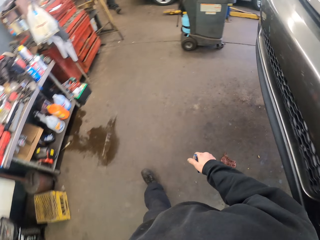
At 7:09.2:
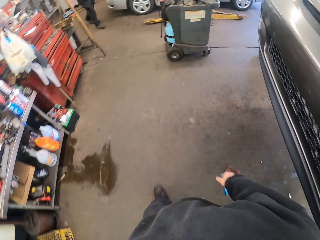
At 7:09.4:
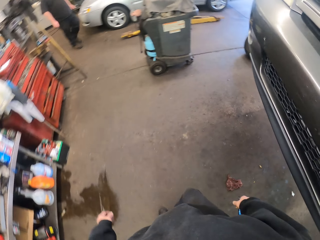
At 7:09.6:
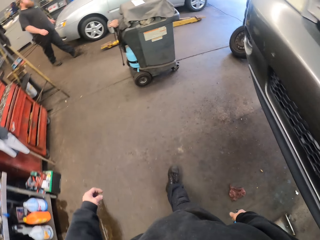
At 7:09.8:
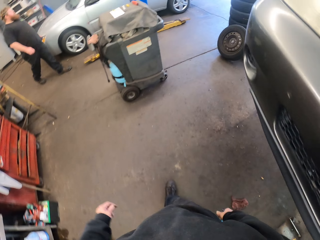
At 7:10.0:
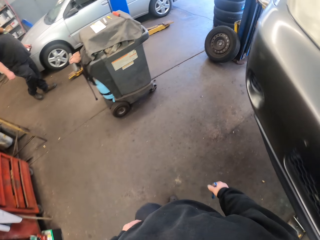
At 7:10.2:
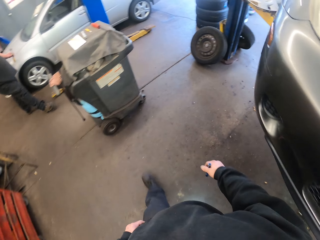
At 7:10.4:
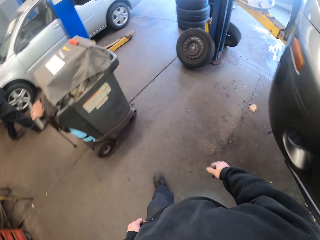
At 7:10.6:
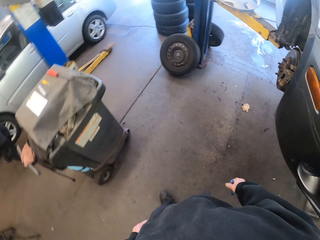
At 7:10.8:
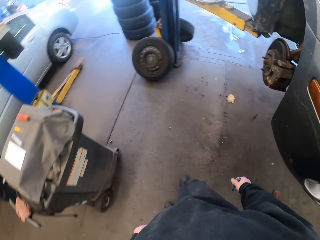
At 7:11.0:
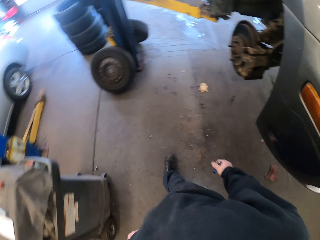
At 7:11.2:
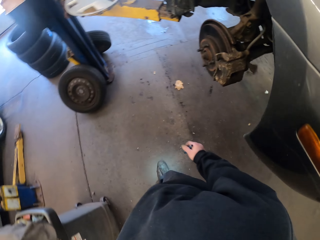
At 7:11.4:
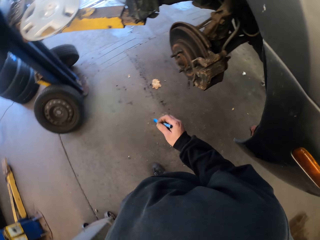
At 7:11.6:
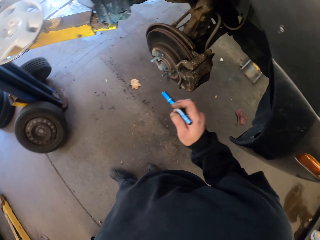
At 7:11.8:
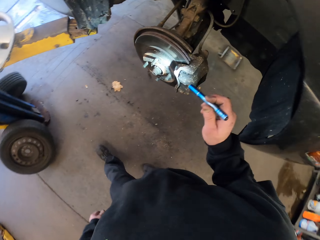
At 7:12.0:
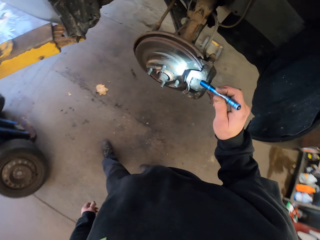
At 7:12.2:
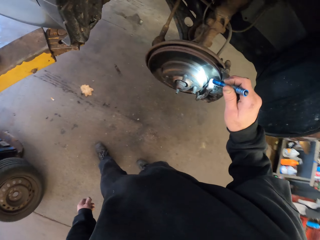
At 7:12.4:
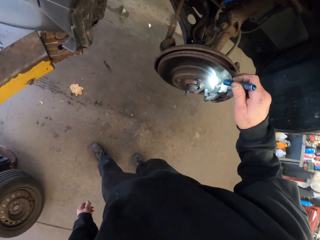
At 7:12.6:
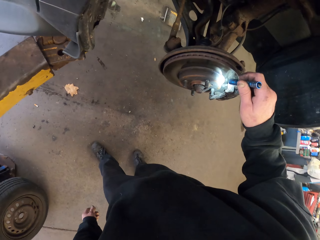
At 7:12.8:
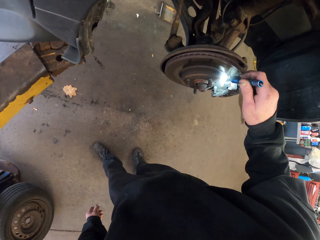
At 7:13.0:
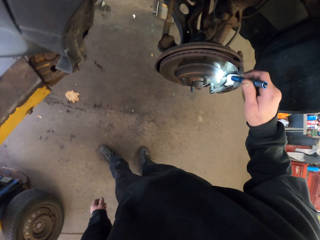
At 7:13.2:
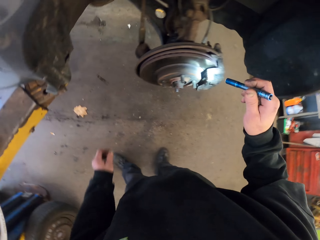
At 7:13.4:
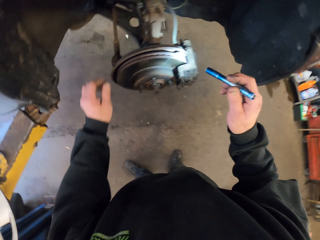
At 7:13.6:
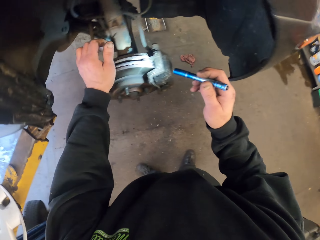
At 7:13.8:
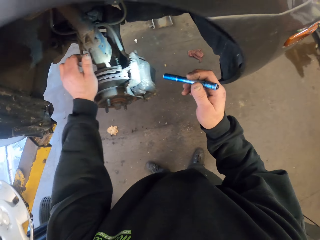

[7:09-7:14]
A person walks in the garage. The camera wearer lights the rim.

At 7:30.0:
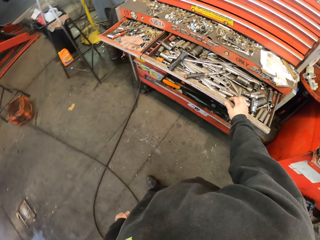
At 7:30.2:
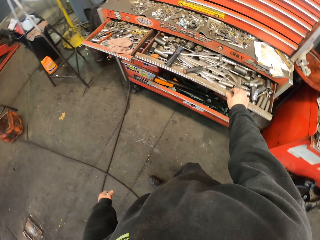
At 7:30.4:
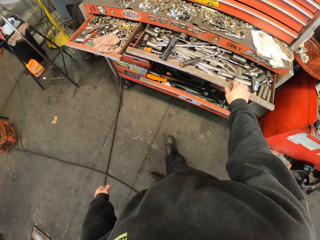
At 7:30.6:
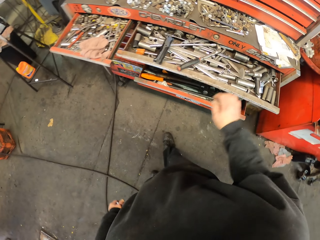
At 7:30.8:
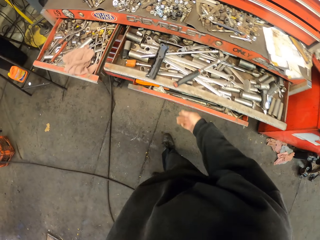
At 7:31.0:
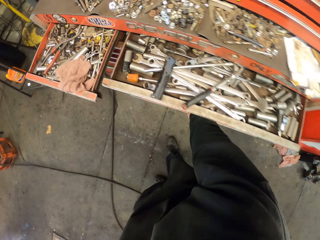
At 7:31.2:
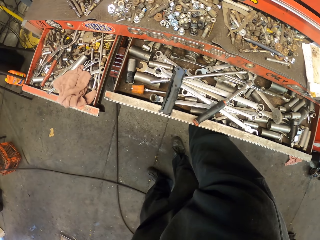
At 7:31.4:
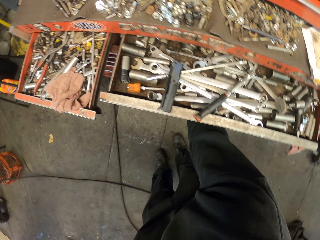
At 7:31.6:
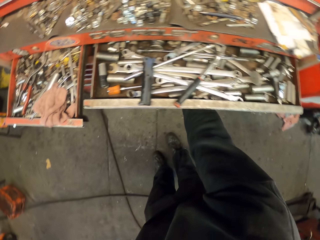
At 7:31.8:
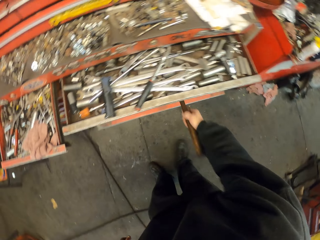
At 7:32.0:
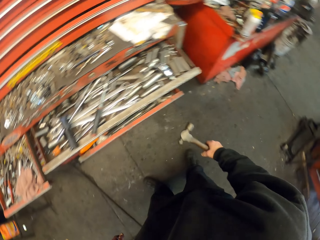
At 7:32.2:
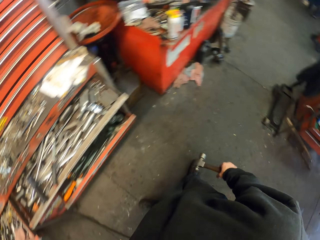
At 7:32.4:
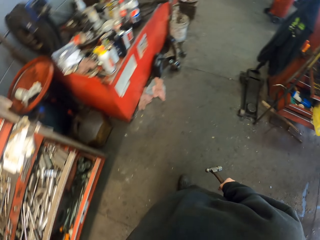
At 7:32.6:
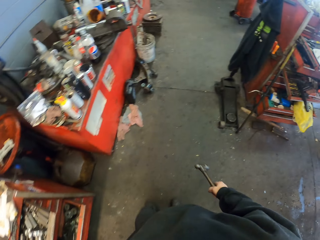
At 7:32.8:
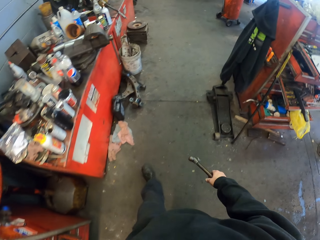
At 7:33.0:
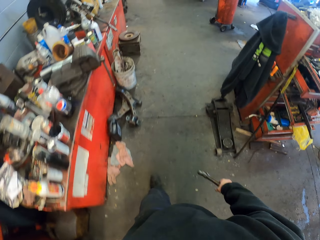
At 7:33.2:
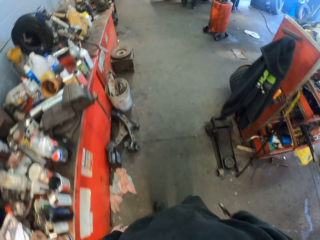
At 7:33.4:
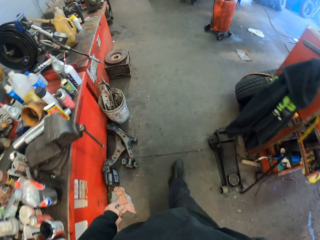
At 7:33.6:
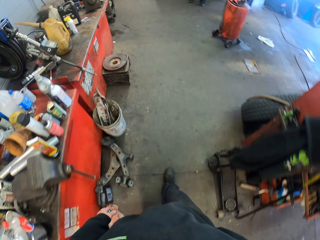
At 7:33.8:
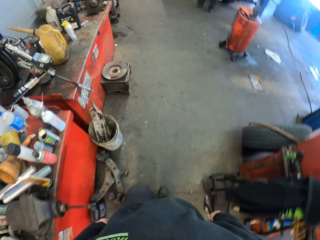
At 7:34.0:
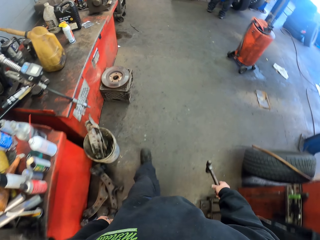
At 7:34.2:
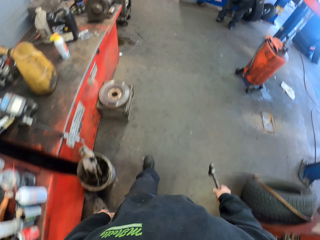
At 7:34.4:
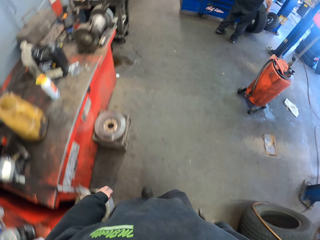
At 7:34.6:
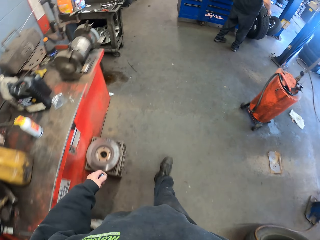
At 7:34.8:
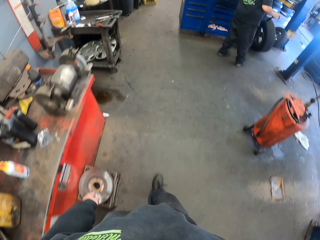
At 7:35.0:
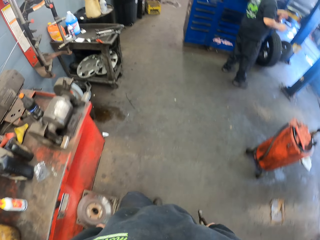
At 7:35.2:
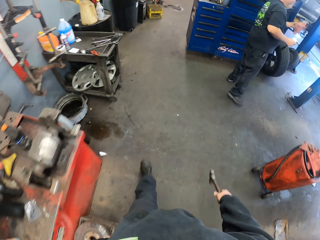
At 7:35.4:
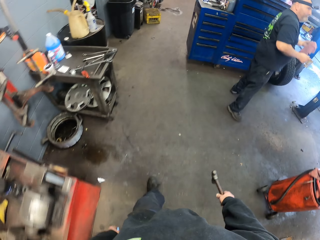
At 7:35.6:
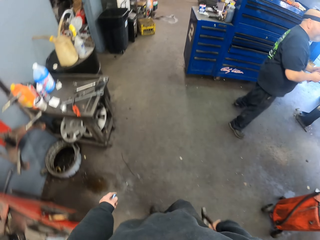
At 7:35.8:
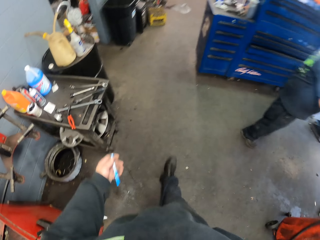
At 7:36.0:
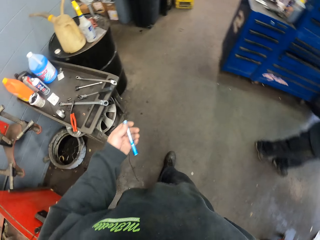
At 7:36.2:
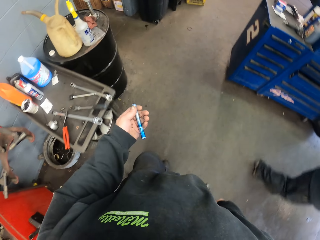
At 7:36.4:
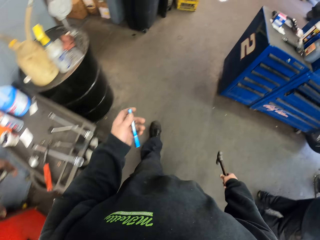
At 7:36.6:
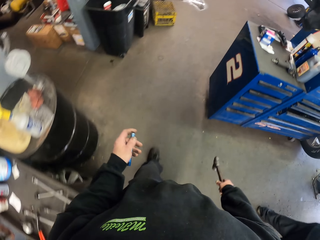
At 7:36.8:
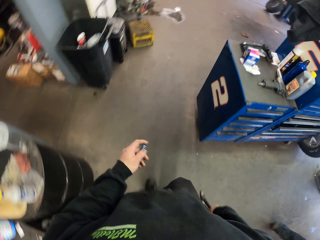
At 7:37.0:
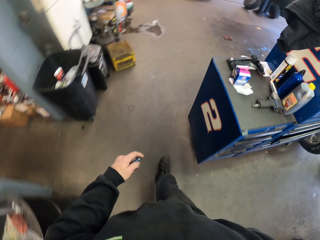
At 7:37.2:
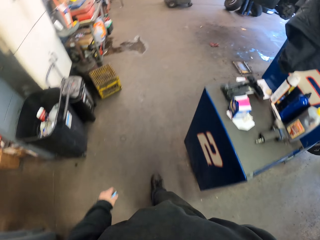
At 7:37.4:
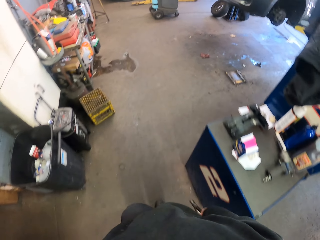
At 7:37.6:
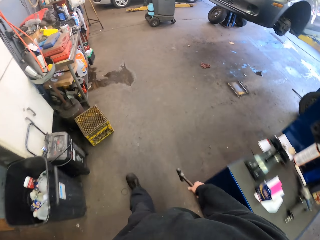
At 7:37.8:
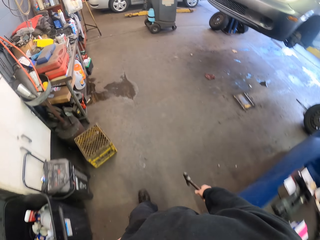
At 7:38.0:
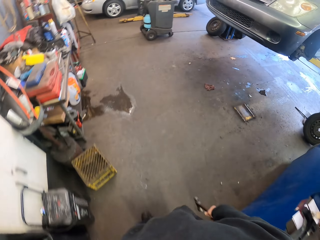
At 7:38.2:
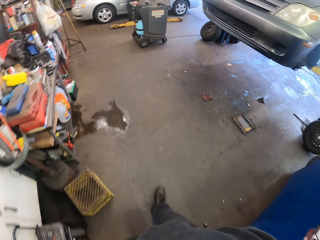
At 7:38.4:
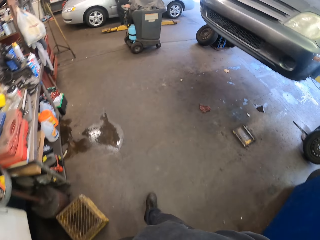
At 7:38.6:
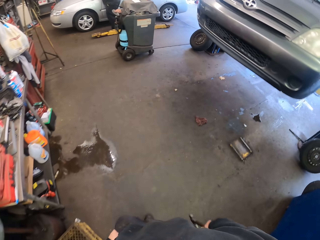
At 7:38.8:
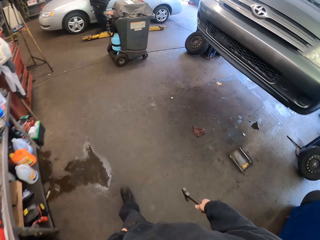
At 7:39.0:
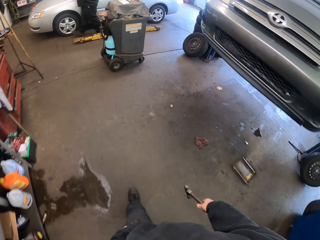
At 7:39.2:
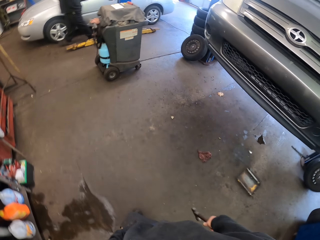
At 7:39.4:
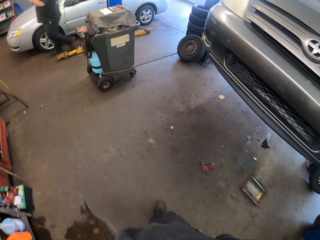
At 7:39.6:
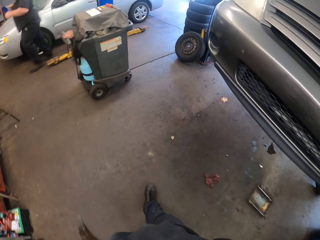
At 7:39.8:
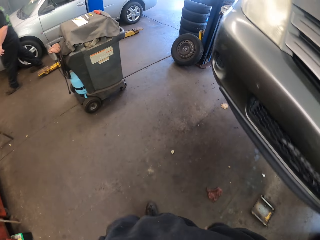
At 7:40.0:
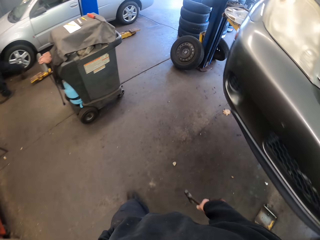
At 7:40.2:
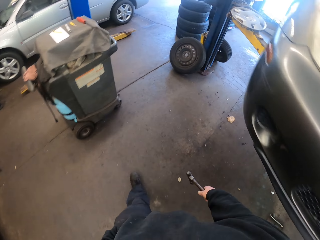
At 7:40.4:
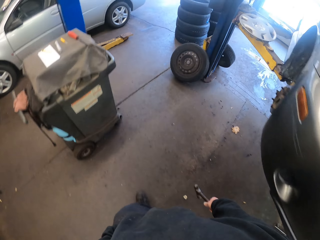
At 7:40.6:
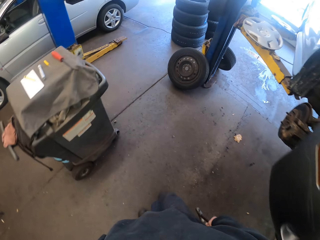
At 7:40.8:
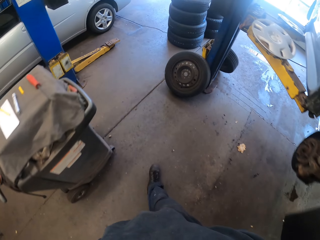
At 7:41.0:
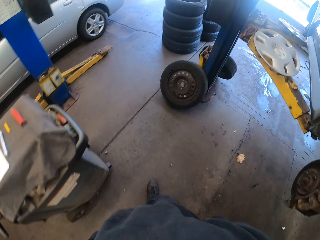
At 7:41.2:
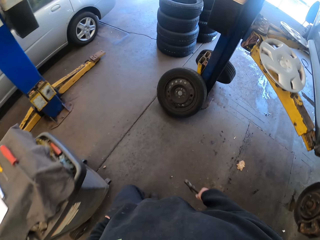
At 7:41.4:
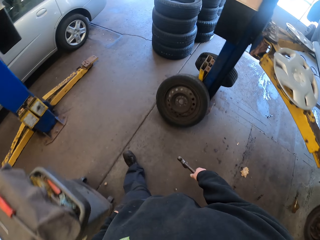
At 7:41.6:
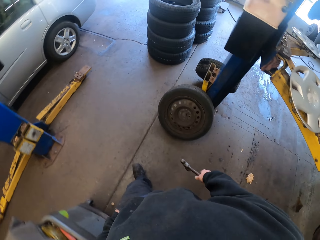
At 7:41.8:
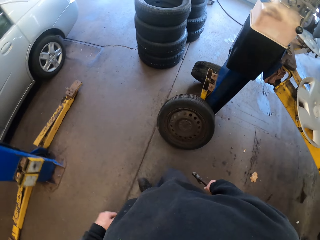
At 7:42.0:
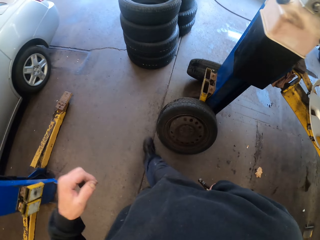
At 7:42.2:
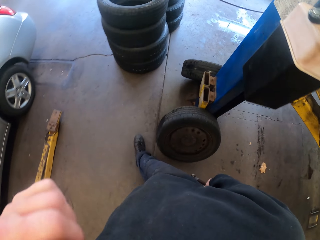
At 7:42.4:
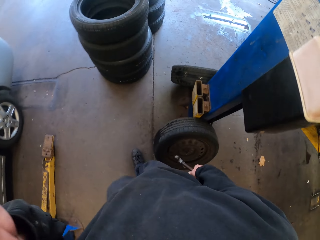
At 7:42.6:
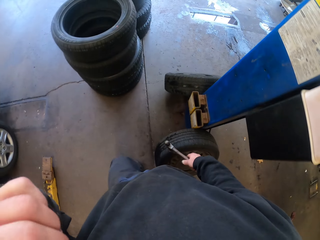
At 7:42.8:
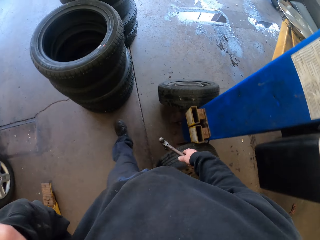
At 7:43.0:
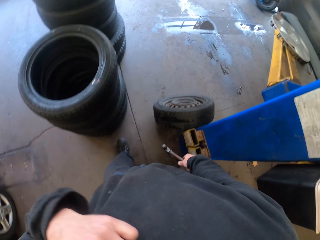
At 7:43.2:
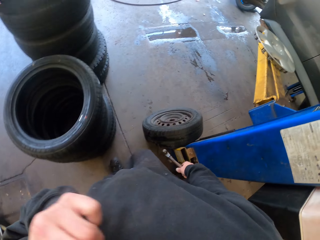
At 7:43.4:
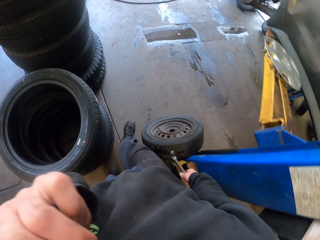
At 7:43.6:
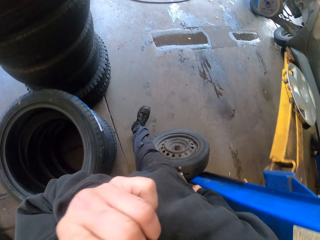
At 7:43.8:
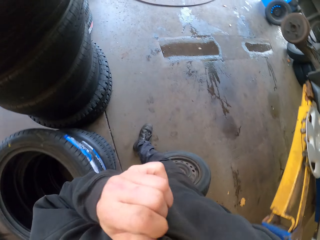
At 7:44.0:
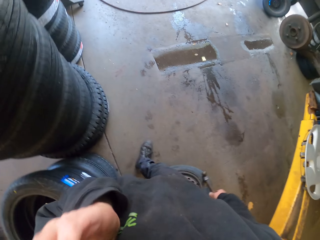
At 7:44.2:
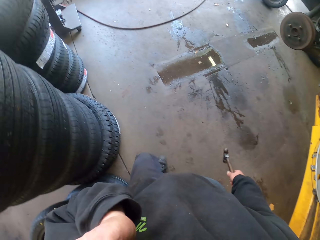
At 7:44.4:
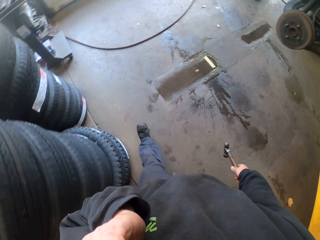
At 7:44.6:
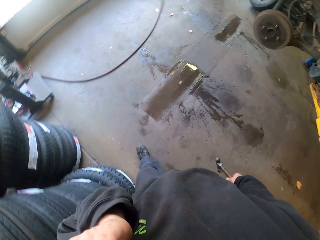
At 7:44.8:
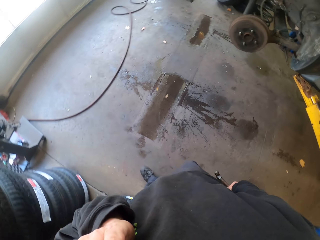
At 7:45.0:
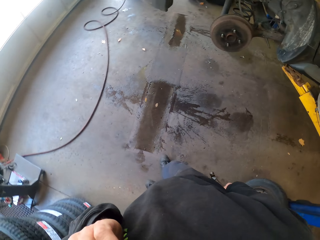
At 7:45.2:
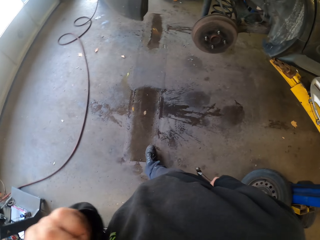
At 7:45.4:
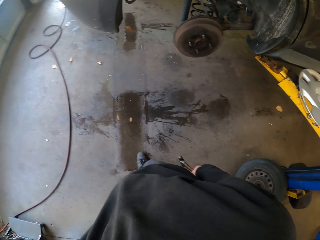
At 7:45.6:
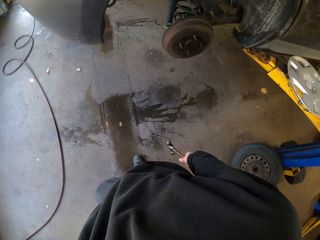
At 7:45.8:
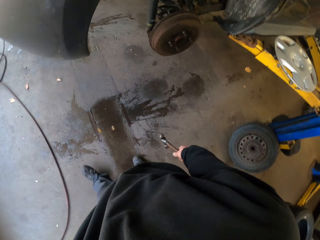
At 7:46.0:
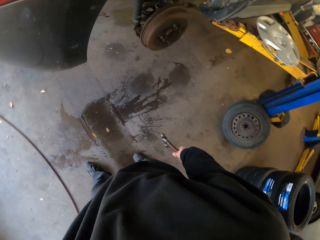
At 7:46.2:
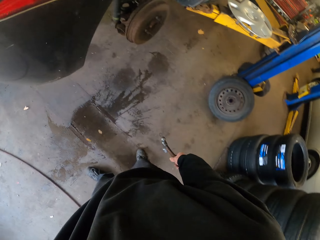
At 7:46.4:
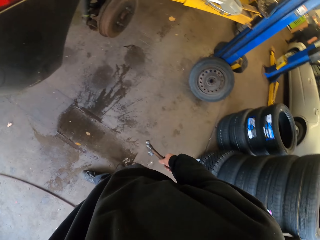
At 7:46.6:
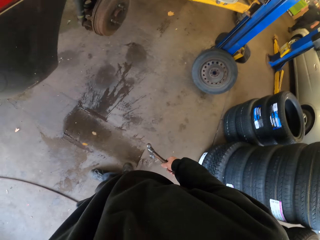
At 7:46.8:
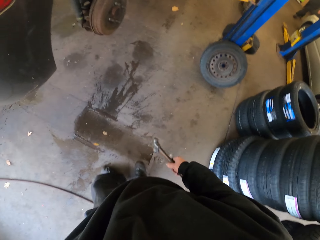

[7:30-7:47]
The camera wearer holds the drawer. They pick up a hammer and walk in the room. A person walks in the garage. The camera wearer looks at the torch in the left hand. They raise the left hand.
